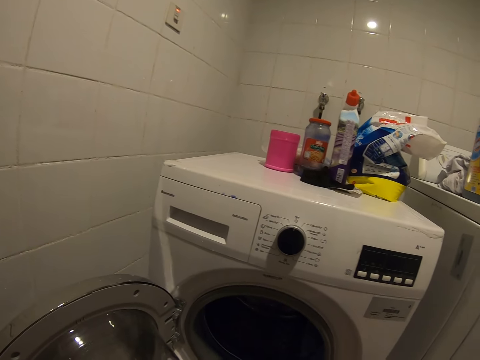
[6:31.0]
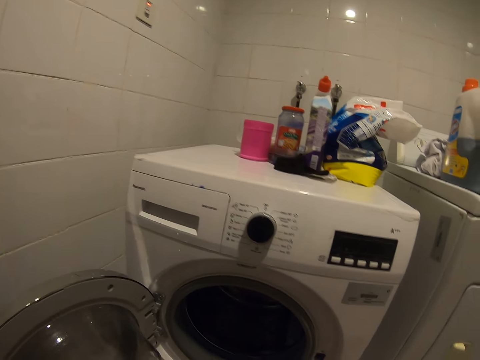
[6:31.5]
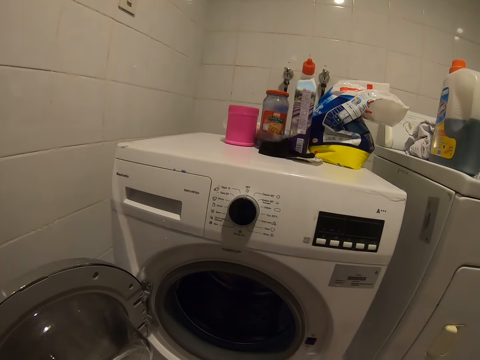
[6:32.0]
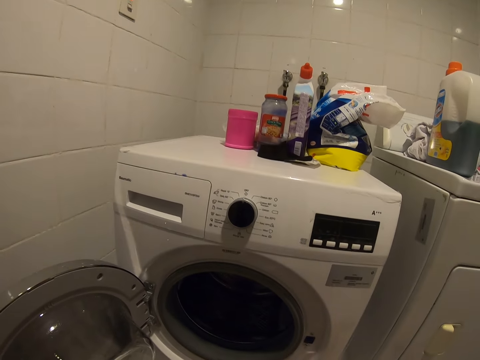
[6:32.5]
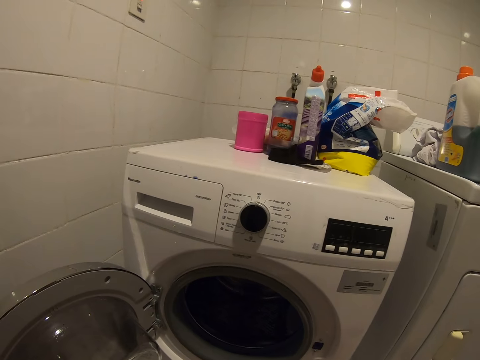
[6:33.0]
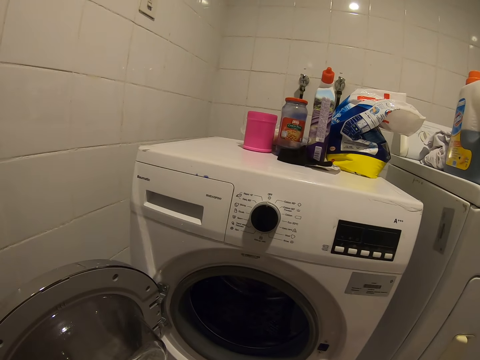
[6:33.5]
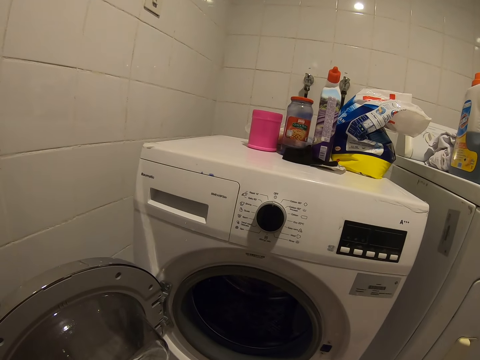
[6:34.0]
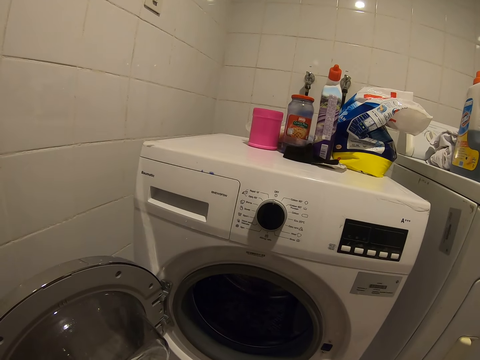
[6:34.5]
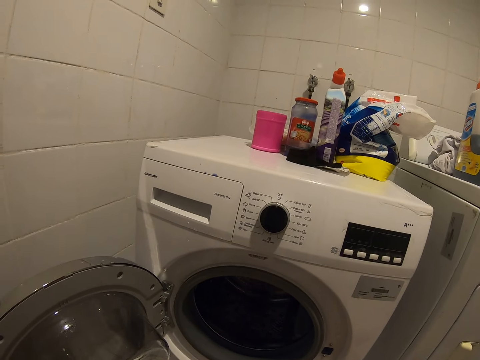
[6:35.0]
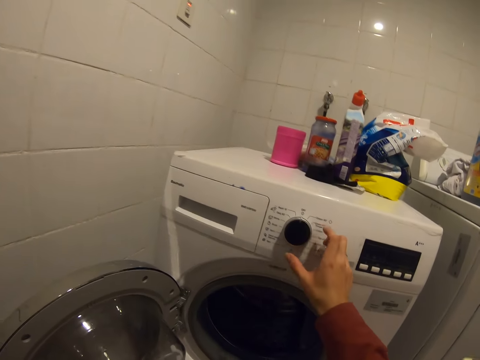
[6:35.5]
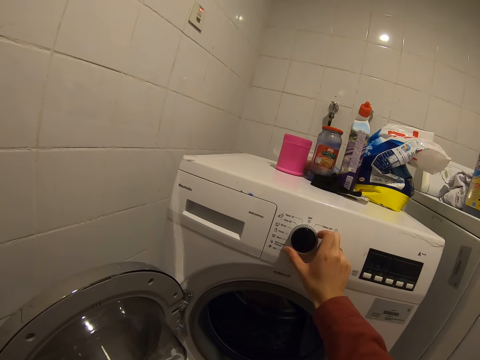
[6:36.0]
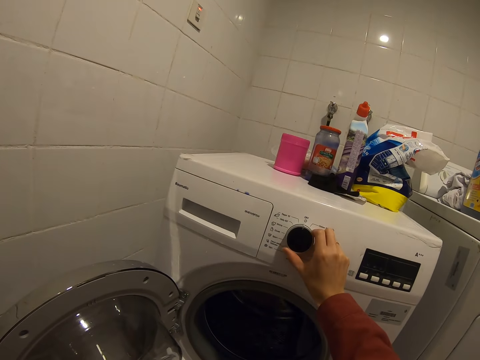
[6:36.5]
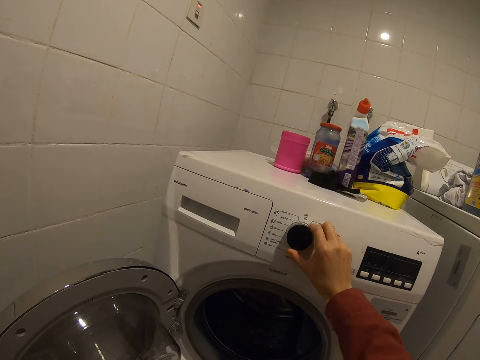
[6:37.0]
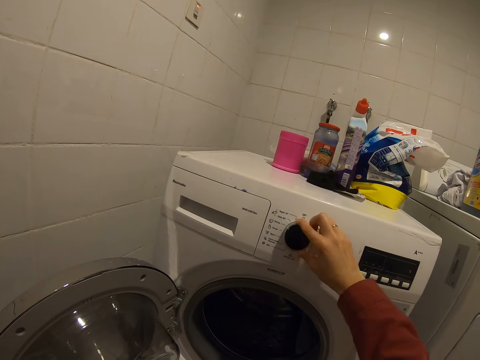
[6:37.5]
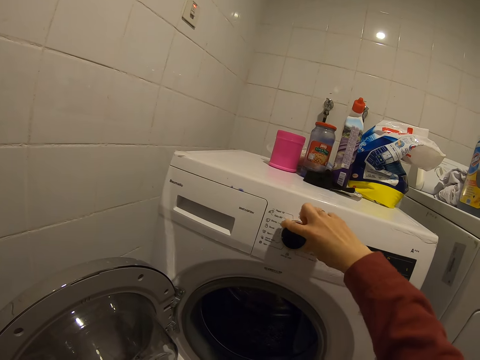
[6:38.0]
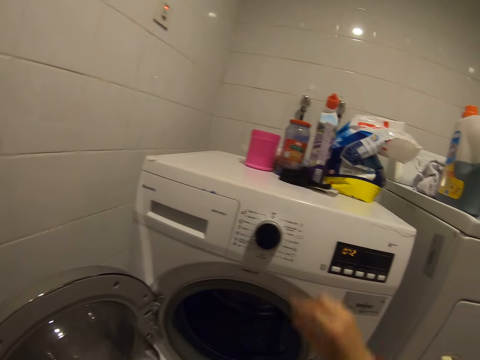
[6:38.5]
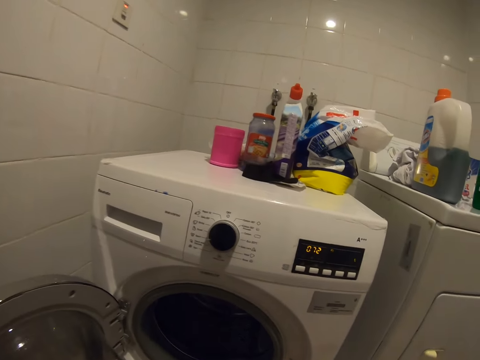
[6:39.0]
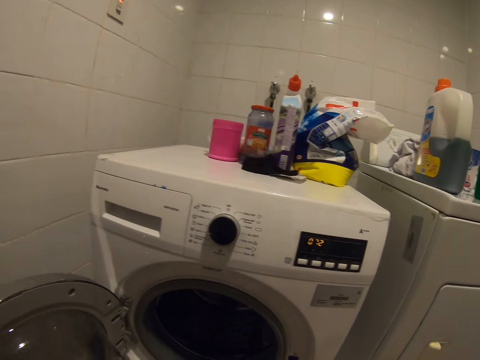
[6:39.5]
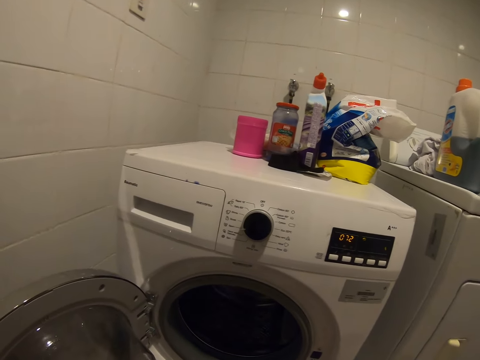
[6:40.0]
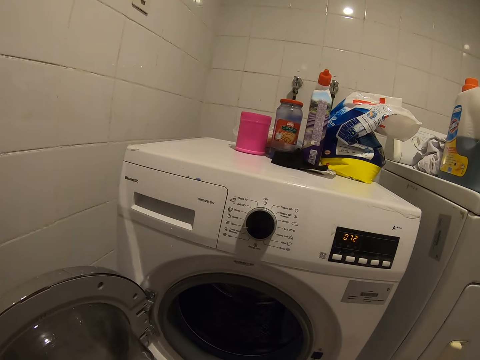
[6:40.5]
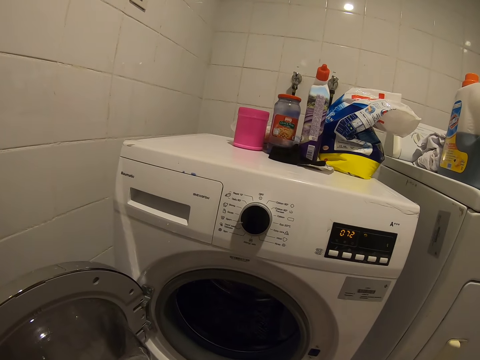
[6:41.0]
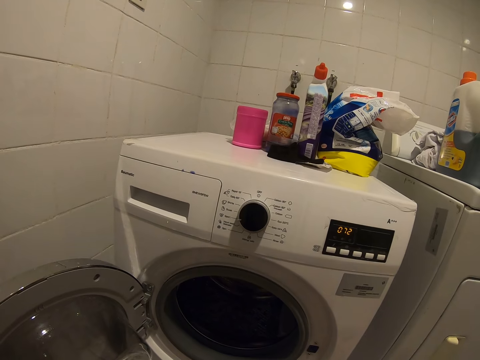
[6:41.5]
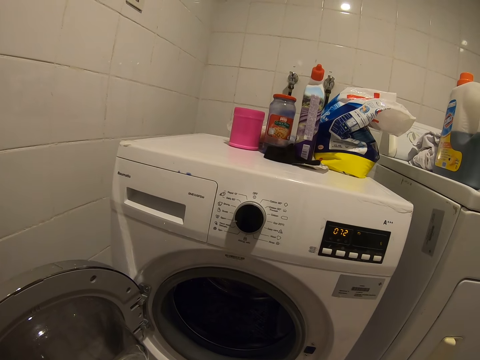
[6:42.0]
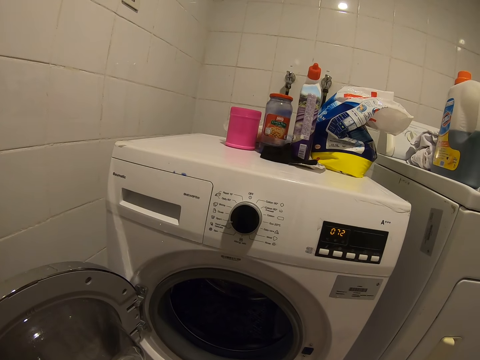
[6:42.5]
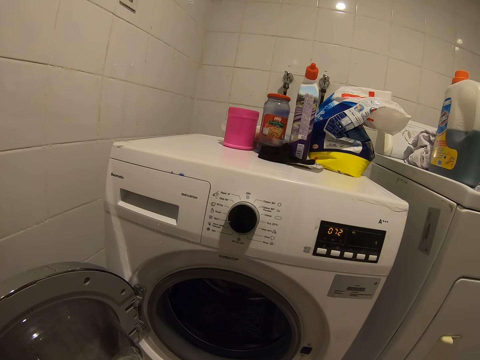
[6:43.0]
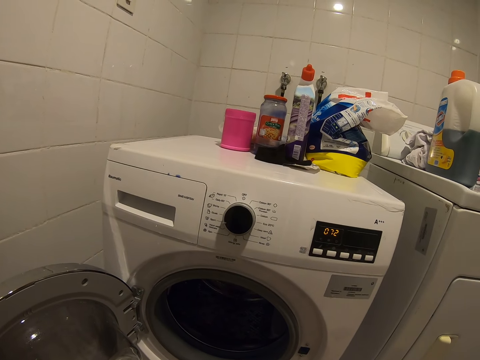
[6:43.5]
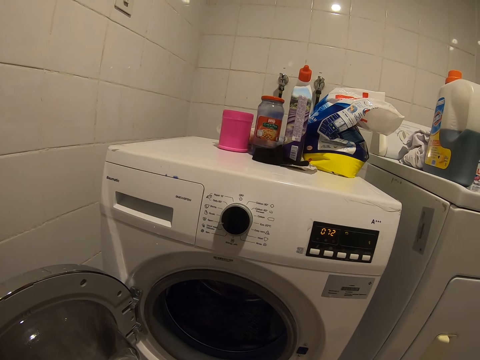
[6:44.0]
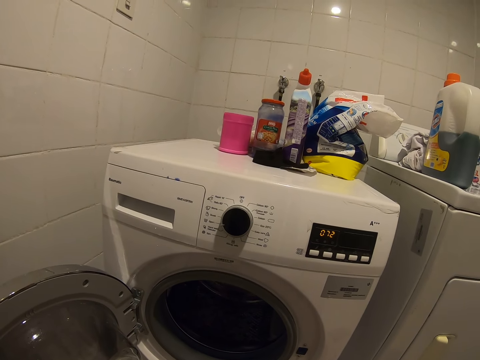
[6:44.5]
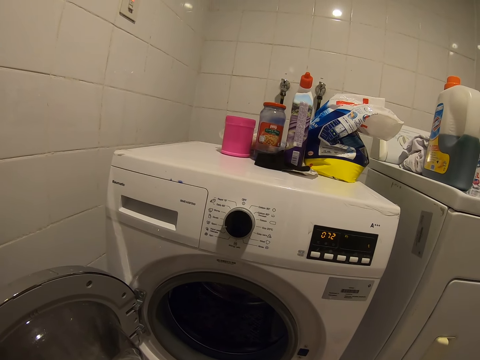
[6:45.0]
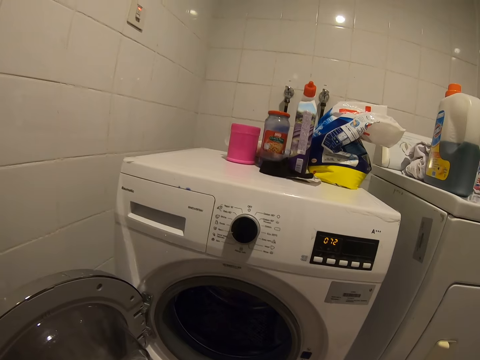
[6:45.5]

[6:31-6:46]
The camera wearer turns on the washing machine.

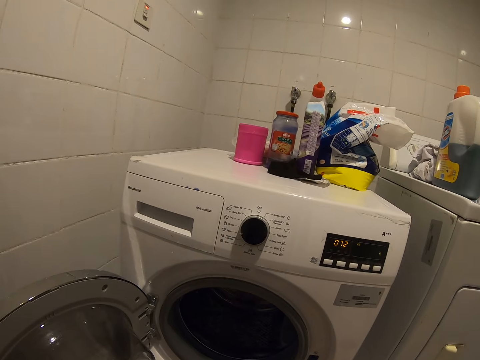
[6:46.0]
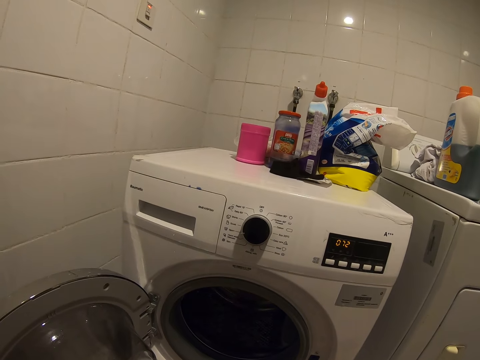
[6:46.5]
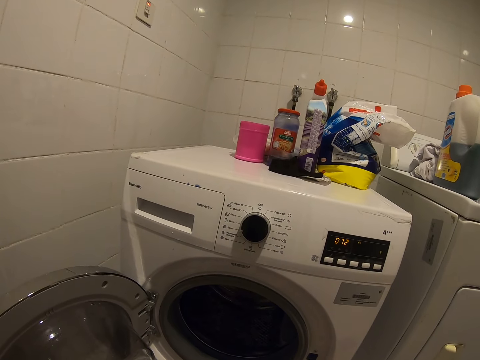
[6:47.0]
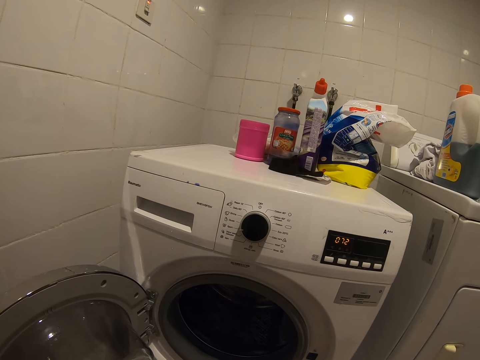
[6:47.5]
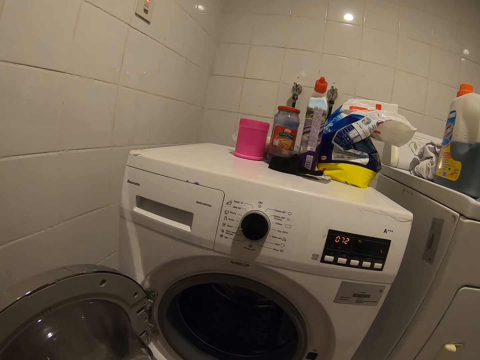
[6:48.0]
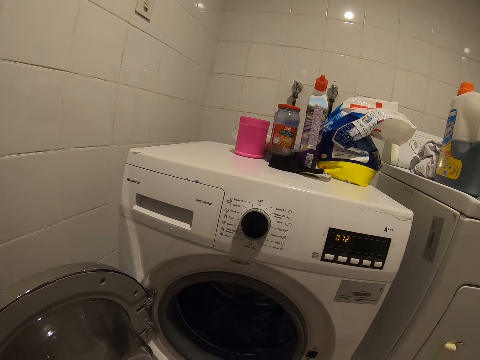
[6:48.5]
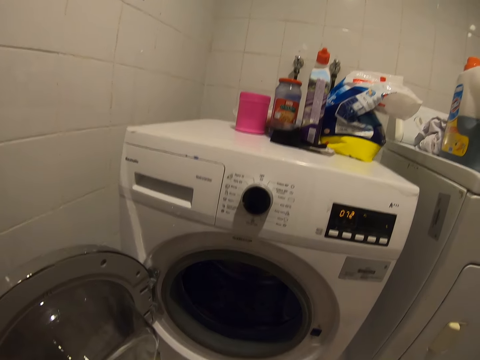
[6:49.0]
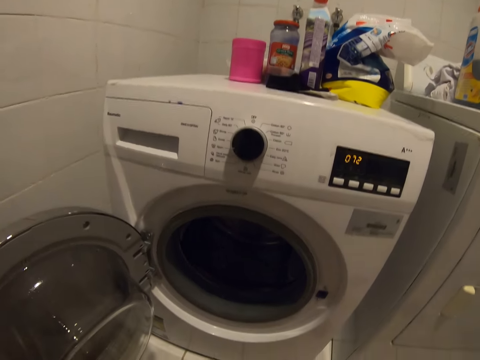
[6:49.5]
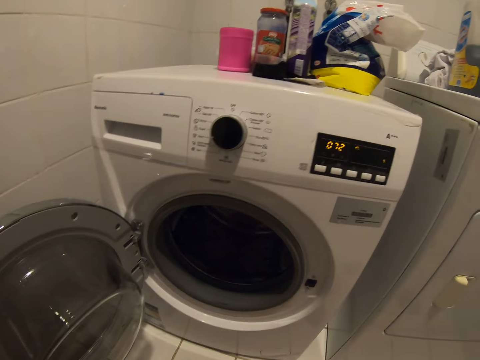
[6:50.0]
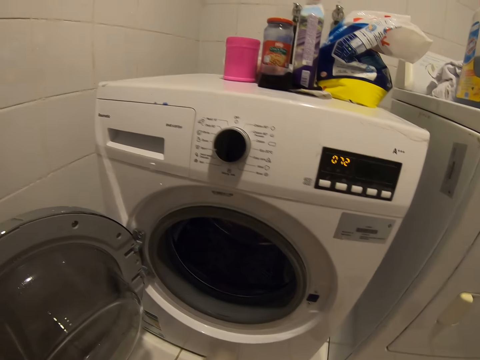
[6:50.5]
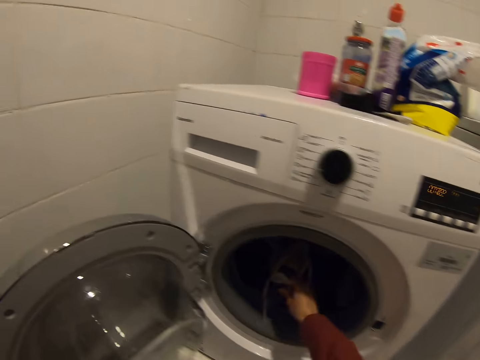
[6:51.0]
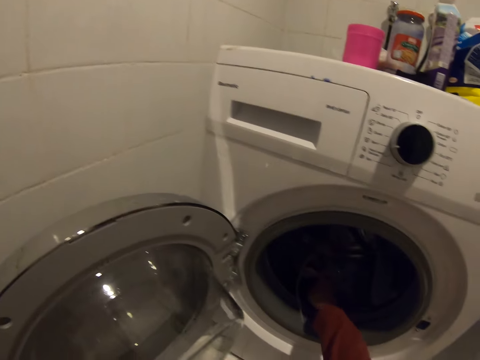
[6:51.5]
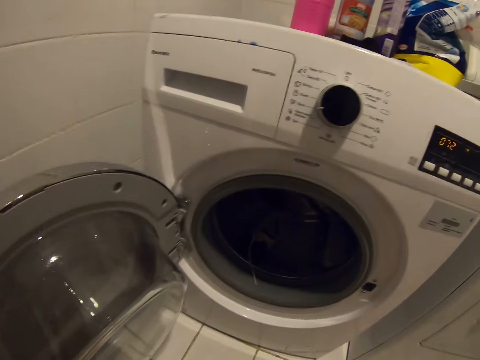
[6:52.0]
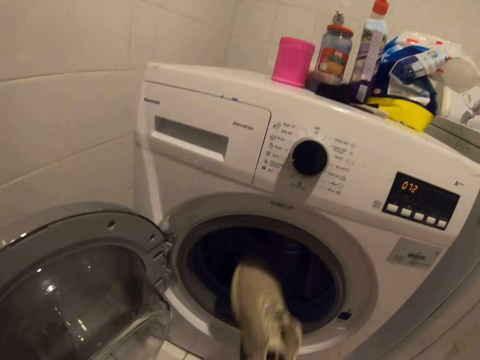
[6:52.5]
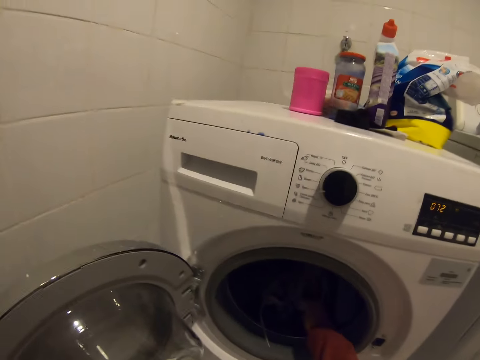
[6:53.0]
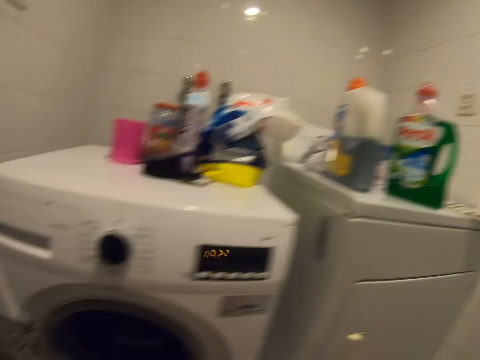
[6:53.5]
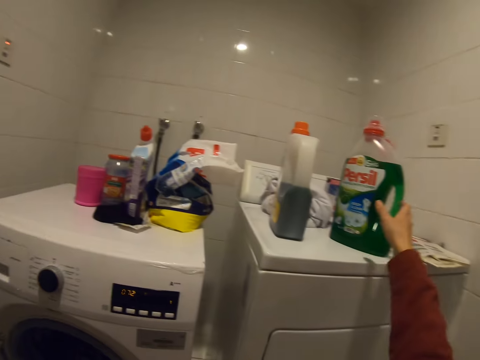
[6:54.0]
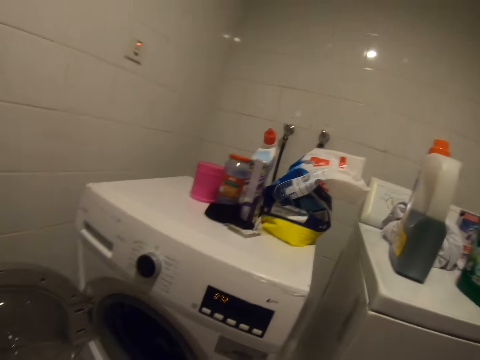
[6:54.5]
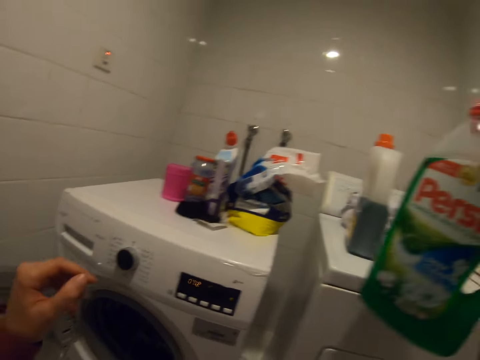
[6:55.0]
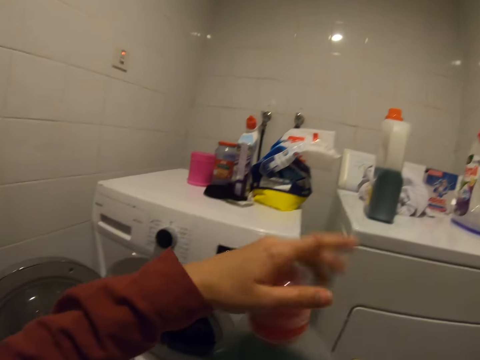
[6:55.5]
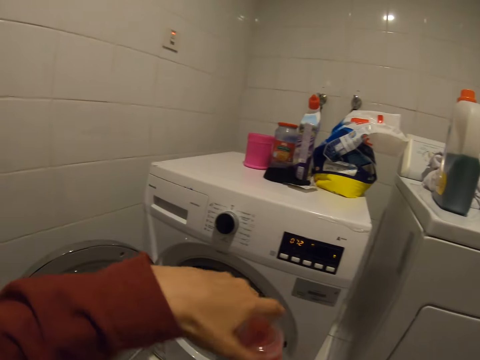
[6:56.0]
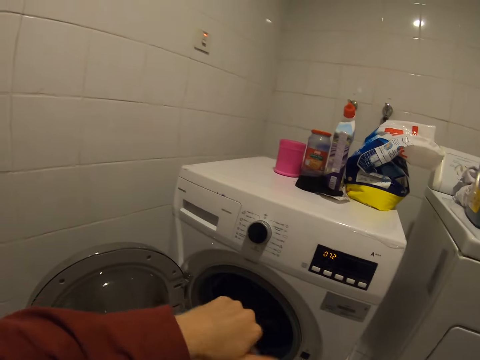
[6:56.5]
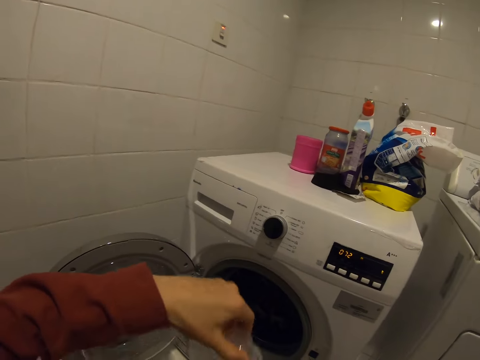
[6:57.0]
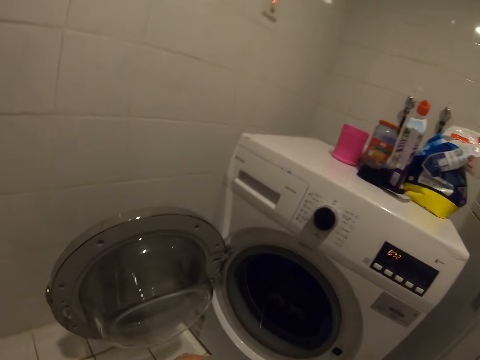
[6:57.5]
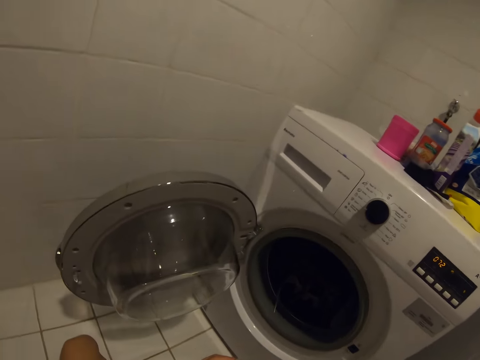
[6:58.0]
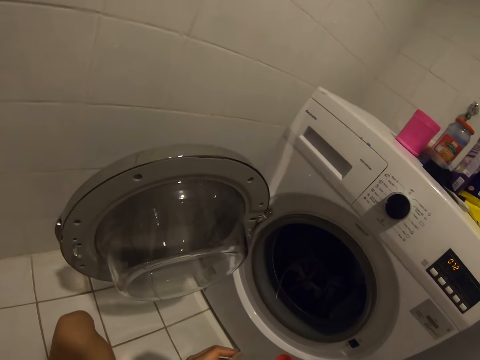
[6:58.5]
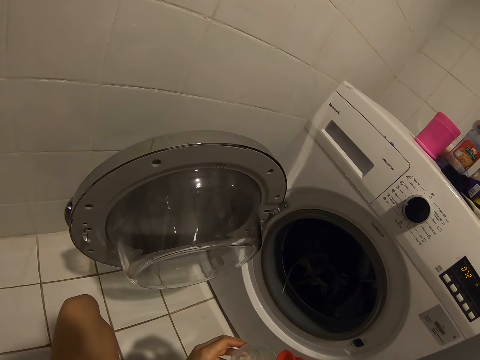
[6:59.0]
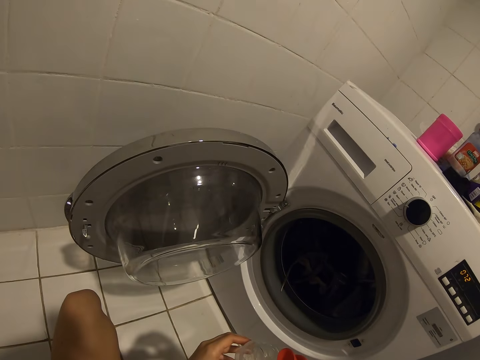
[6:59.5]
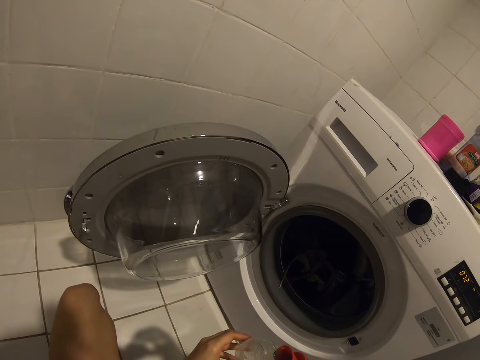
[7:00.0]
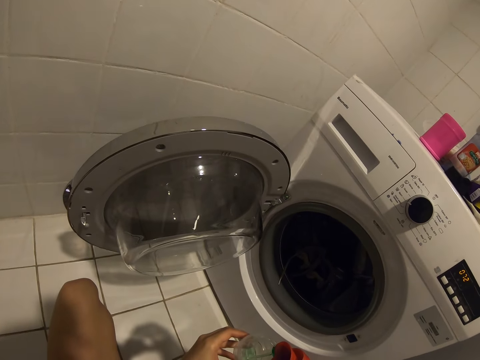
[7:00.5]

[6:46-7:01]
The camera wearer places the shoes in the washing machine. They pick up a bottle of soap on the dryer machine. They open the bottle with the hand. They put the liquid soap in the lid.
